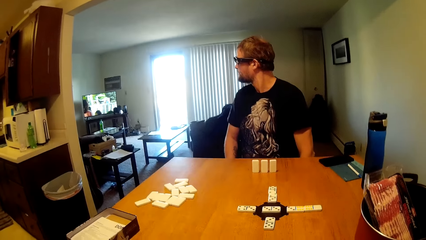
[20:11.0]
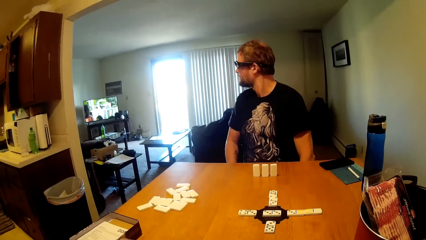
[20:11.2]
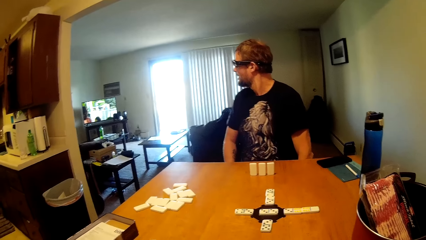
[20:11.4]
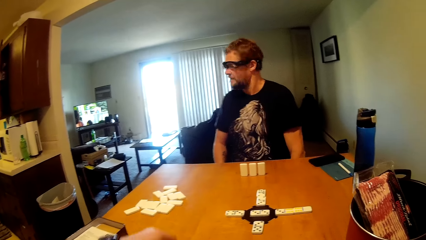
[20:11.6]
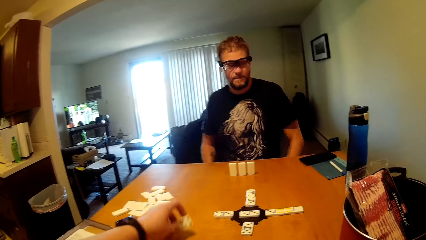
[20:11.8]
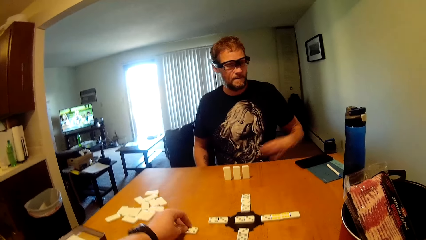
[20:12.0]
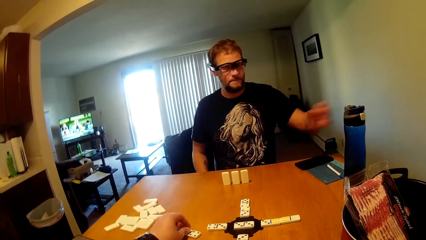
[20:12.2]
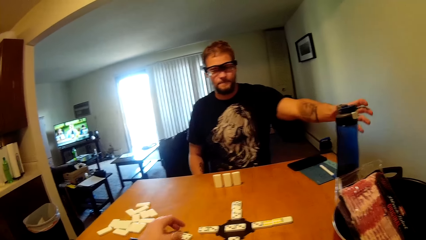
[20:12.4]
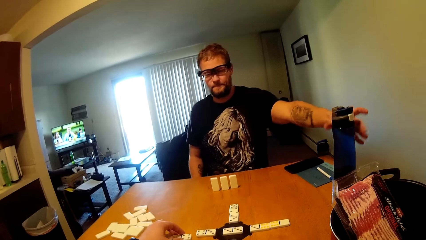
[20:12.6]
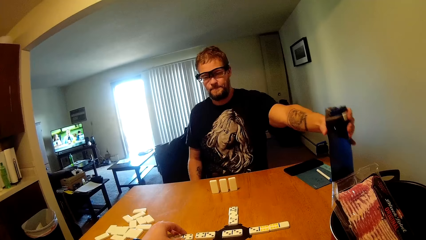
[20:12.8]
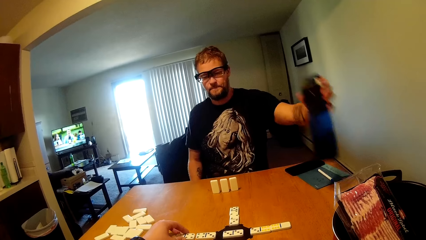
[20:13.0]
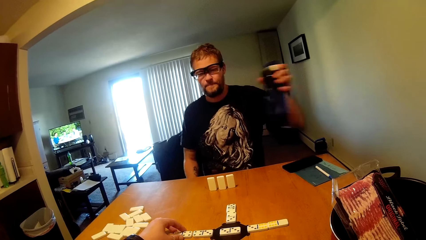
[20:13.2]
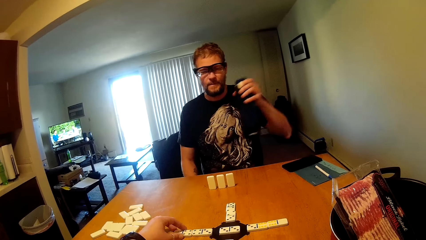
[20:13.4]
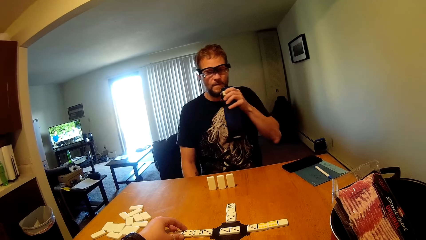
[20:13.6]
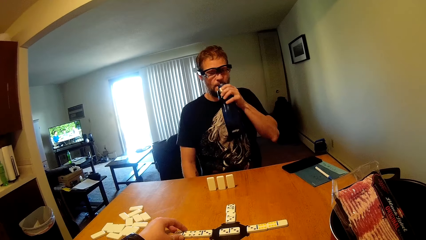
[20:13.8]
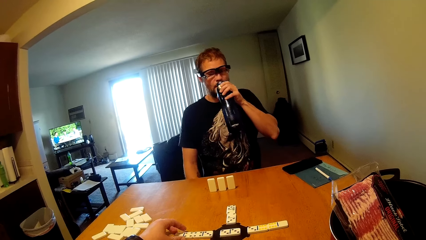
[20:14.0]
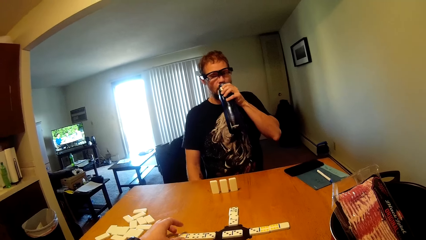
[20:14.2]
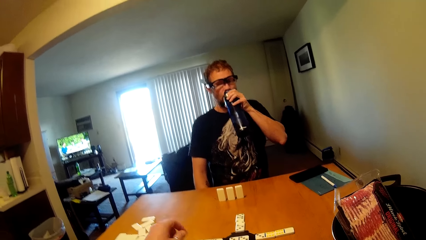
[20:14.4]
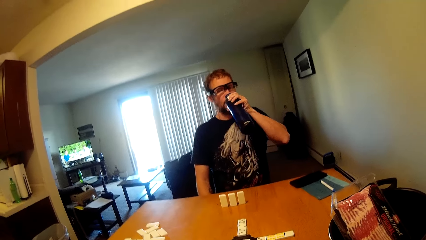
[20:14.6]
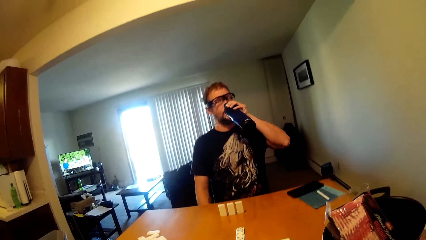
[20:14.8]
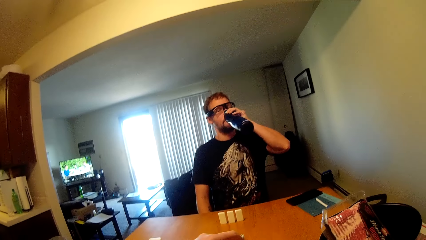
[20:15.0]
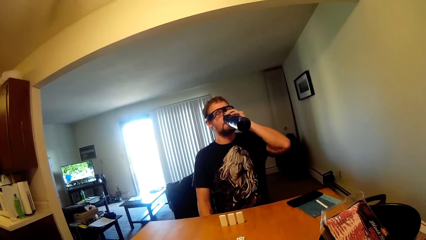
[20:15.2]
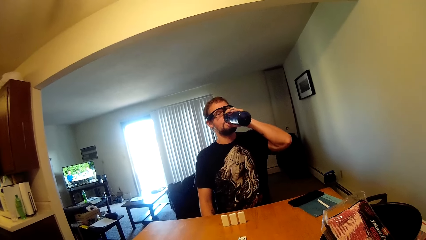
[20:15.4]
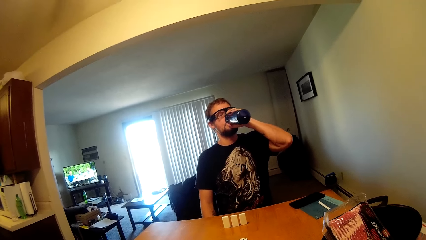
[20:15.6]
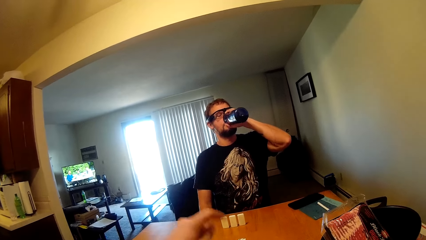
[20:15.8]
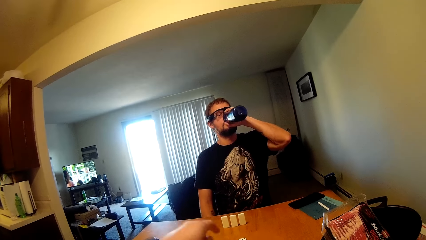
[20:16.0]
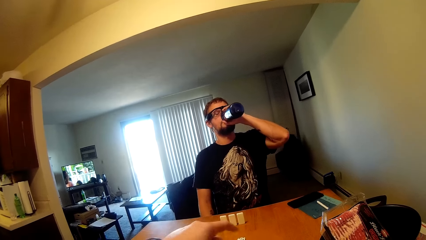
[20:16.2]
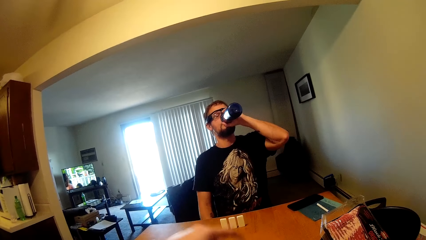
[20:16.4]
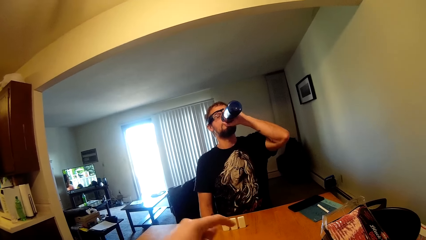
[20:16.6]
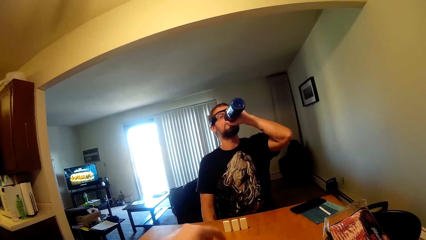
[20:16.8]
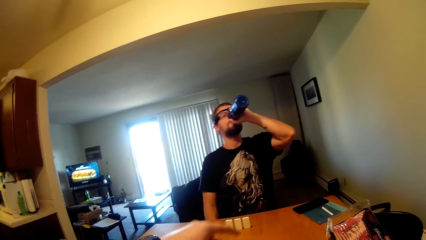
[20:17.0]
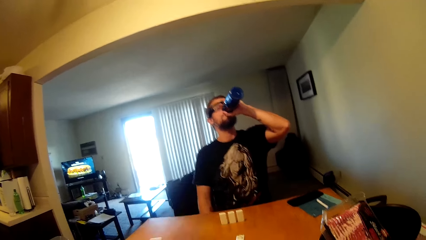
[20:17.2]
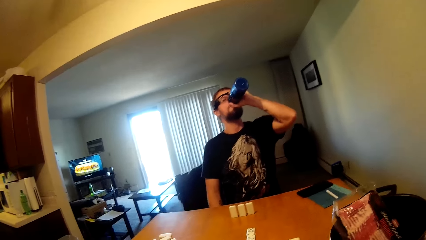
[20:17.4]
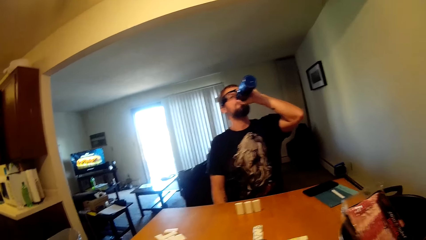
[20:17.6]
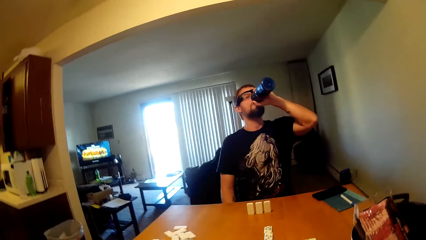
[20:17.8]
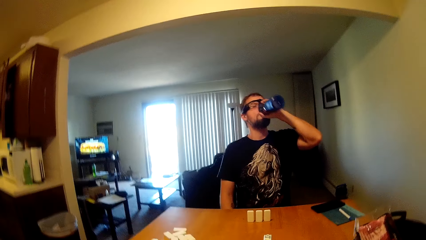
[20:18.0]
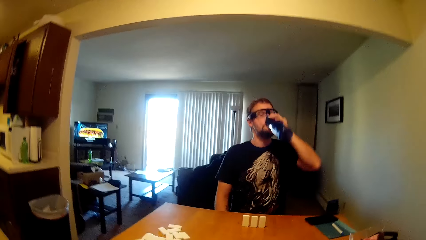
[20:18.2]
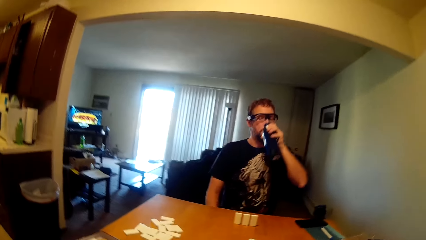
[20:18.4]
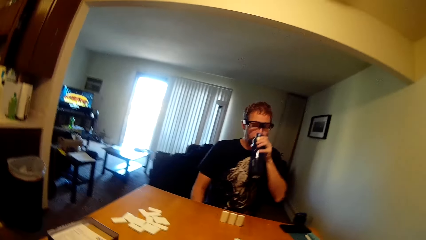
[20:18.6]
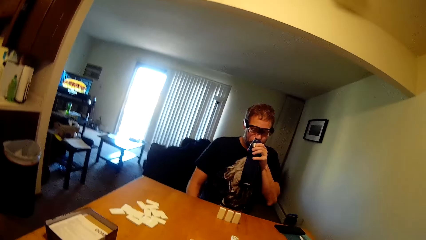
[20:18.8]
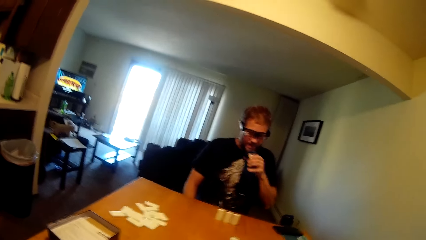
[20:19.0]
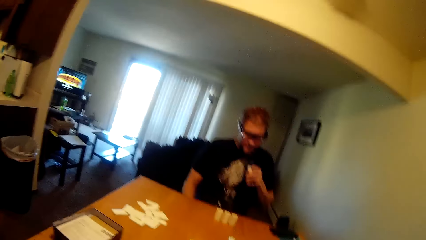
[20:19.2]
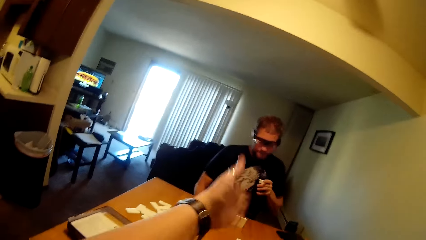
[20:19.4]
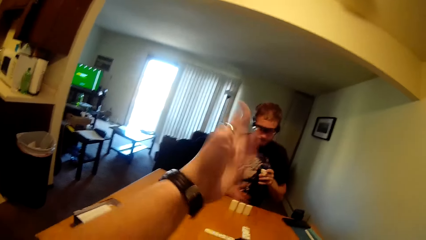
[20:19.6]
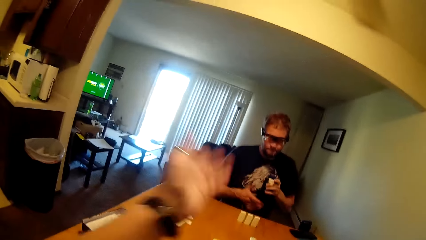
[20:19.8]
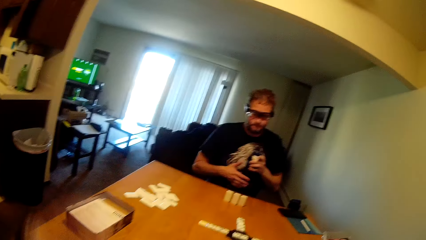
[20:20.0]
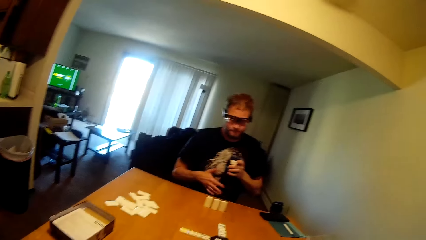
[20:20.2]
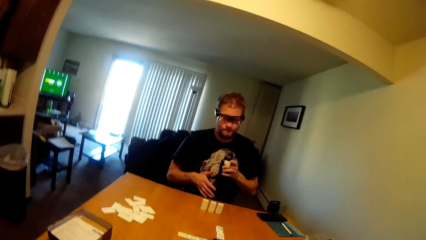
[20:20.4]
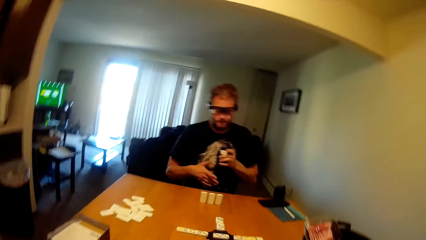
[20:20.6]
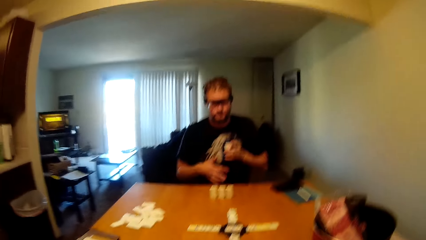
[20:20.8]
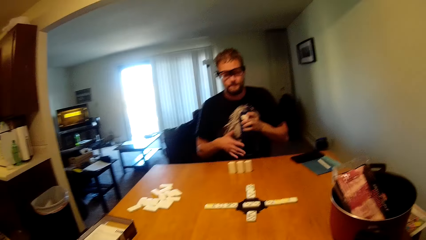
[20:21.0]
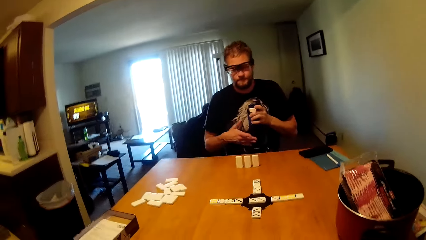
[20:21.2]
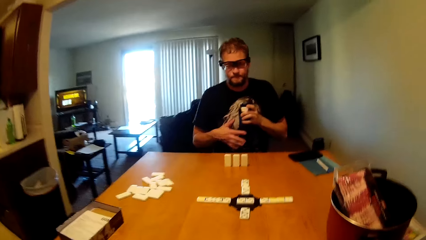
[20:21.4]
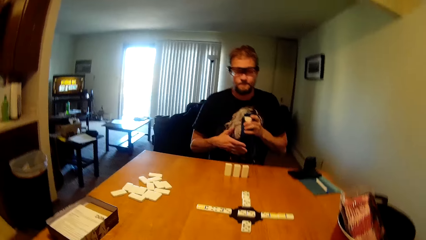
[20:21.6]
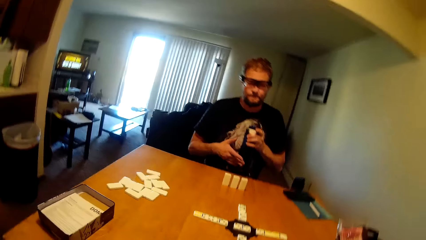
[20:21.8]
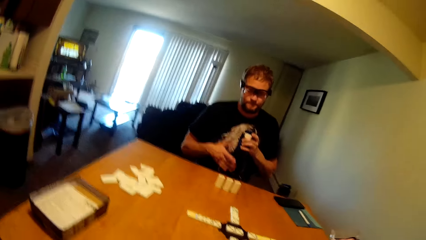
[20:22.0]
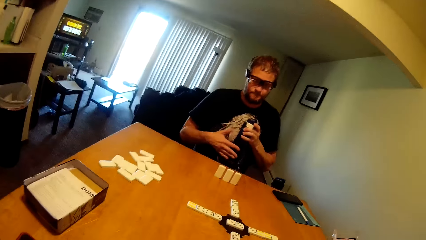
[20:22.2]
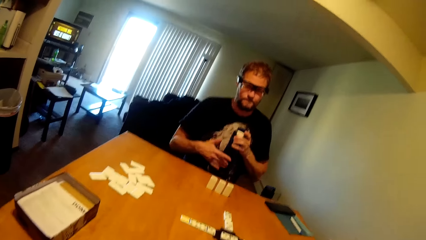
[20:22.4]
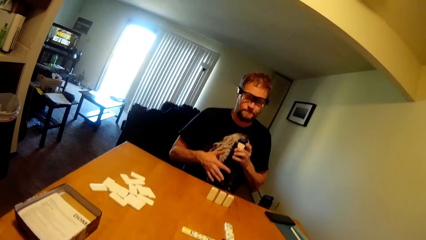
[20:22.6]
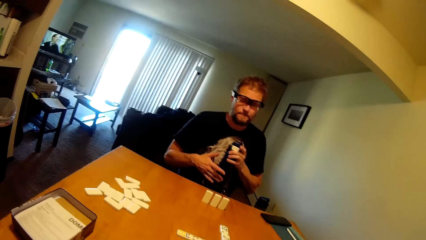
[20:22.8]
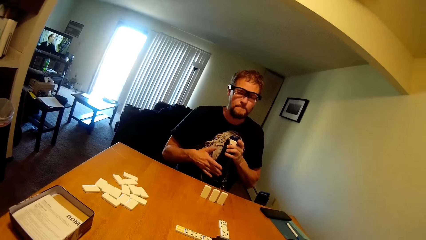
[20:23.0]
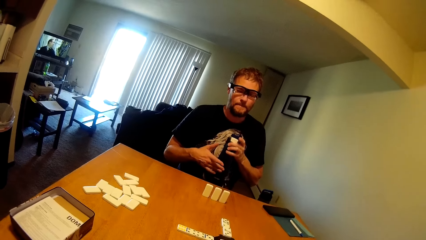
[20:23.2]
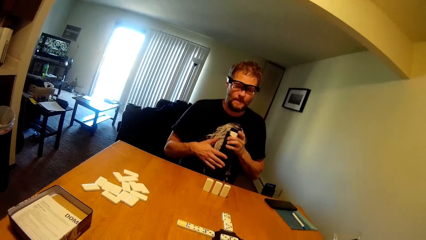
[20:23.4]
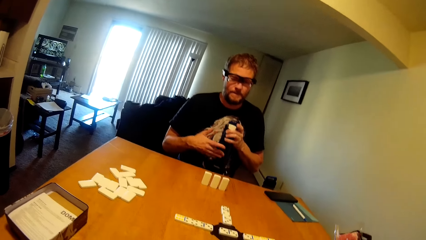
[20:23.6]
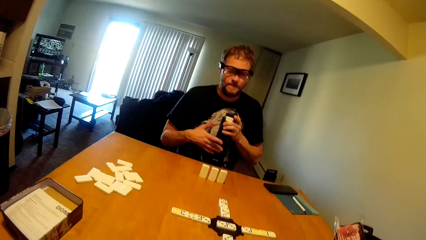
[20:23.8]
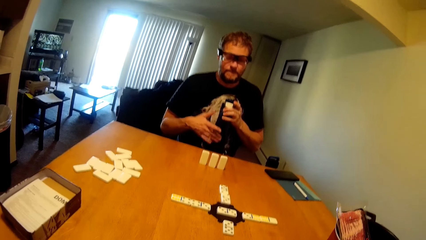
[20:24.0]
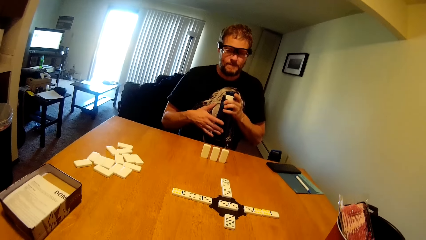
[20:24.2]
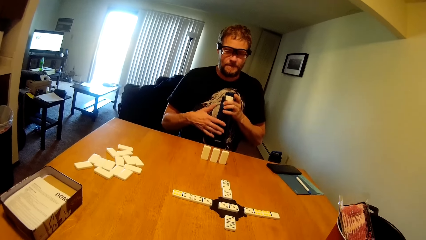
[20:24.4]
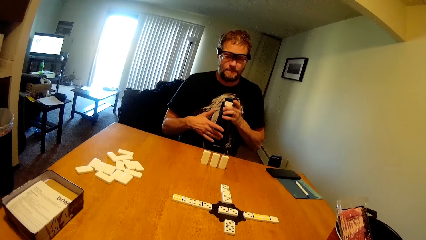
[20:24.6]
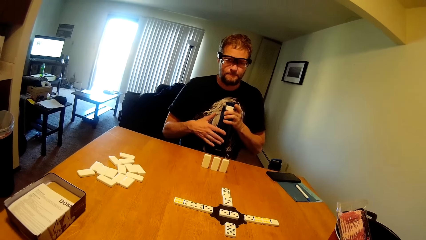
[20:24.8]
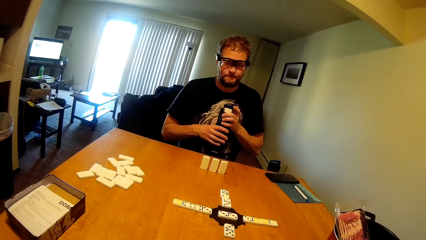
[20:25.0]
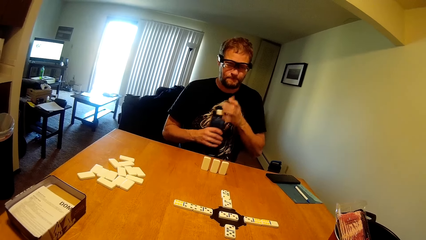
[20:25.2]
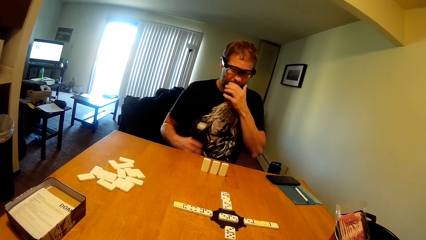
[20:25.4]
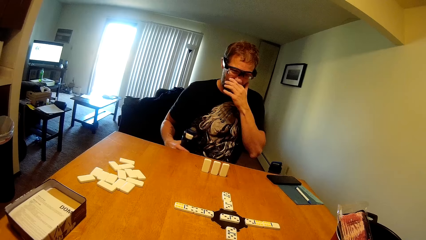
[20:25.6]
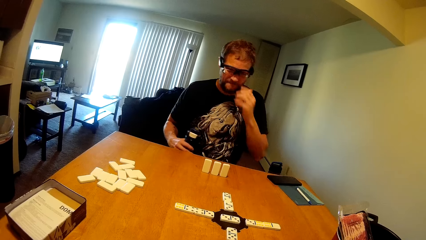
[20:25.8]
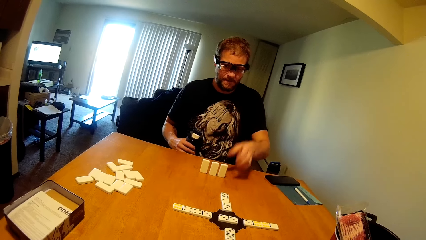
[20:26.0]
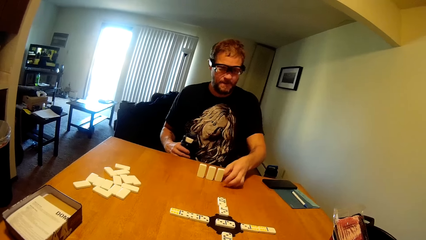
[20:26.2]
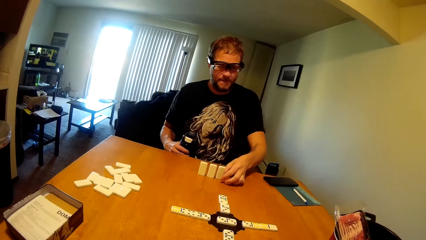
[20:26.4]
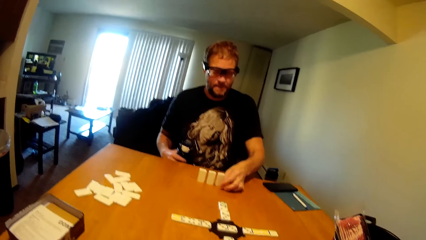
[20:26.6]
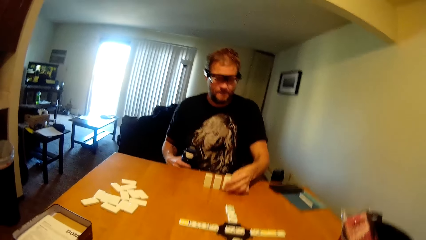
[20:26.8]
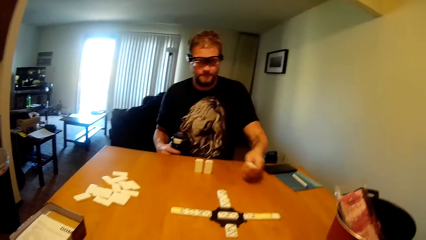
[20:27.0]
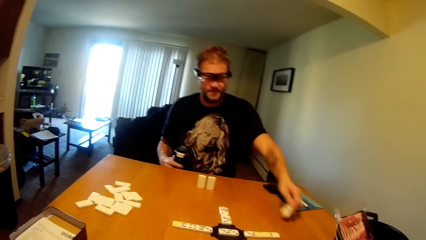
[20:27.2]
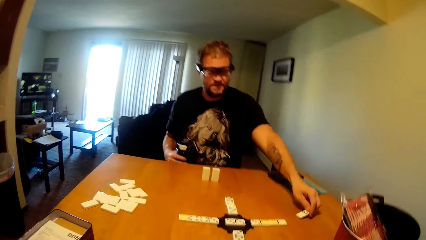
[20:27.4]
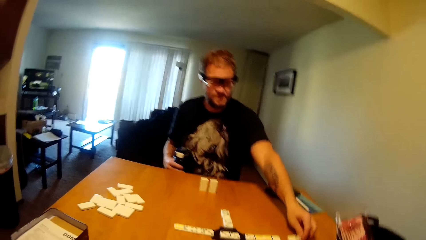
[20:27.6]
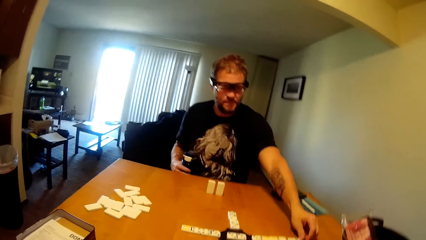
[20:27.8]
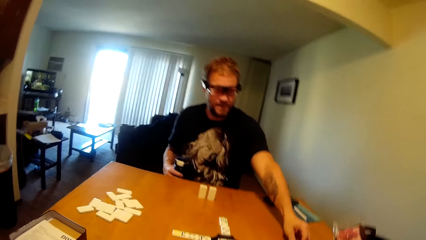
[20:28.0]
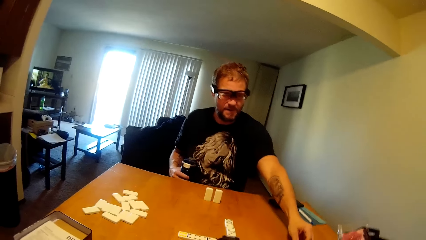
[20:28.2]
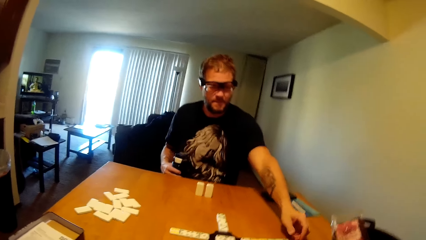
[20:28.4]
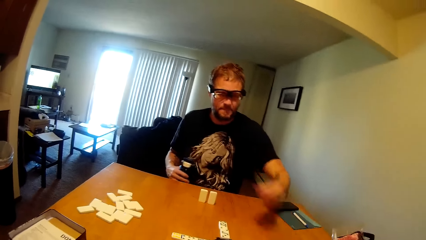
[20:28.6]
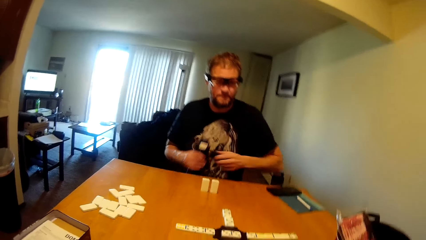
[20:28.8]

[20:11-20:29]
The camera wearer displays his domino. A man picks up a bottle of water from the table. He drinks water from the bottle. The camera wearer counts dominoes on the table with his hand. The man taps the water bottle in his hands. He picks up a dice and displays a domino on the table.
